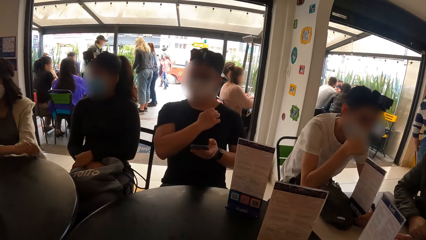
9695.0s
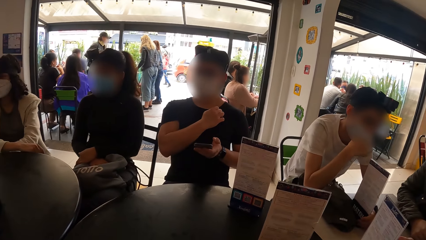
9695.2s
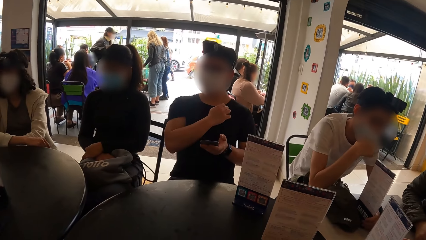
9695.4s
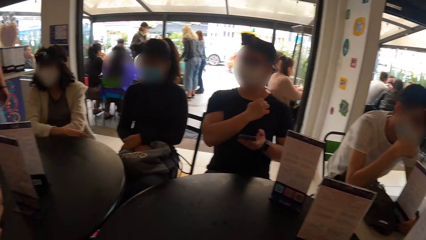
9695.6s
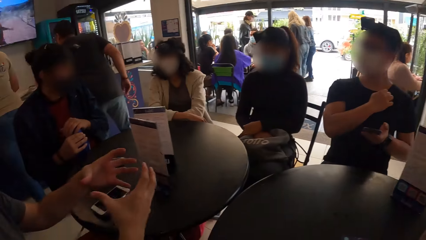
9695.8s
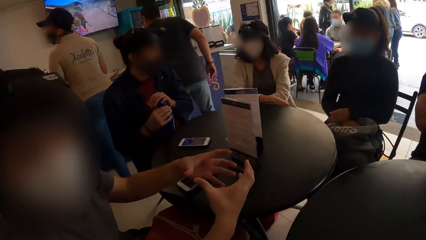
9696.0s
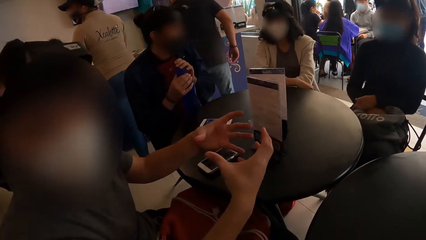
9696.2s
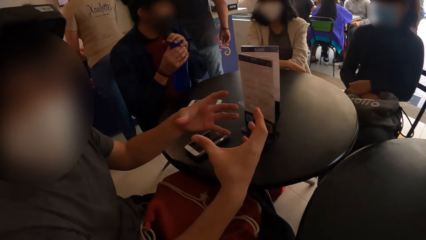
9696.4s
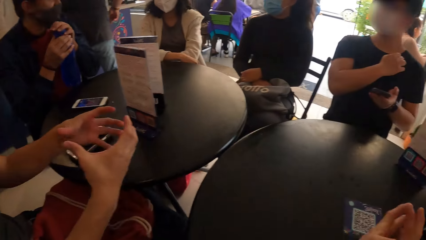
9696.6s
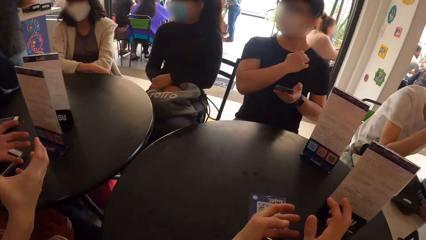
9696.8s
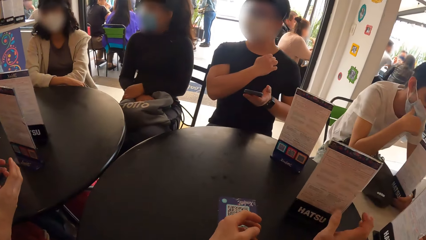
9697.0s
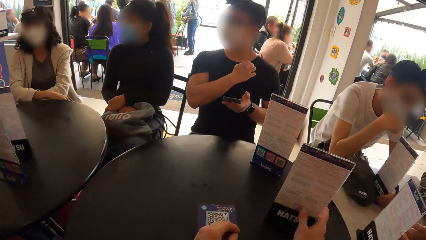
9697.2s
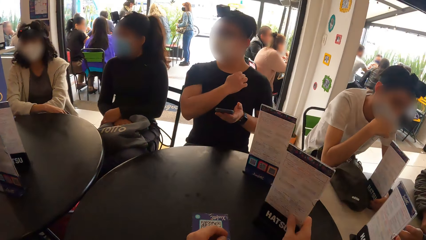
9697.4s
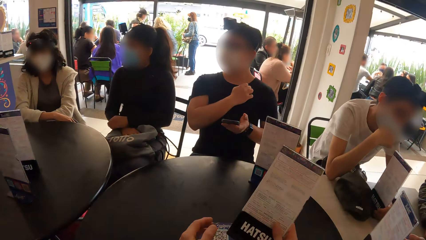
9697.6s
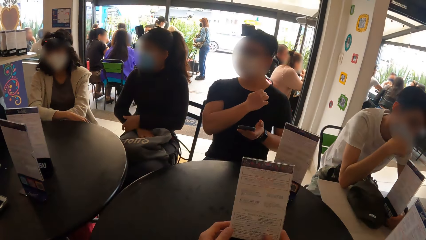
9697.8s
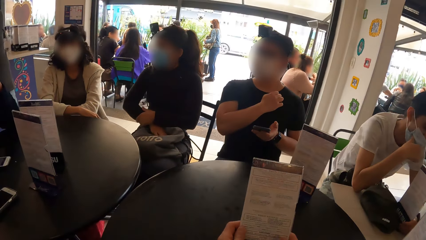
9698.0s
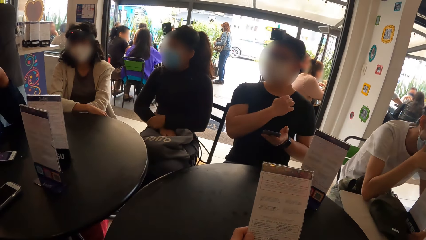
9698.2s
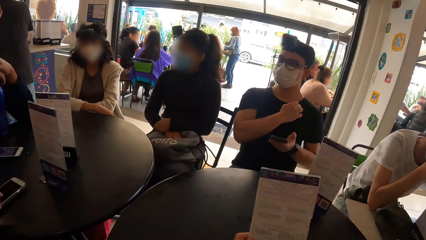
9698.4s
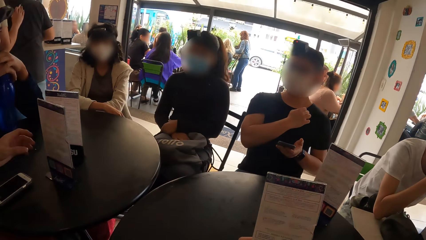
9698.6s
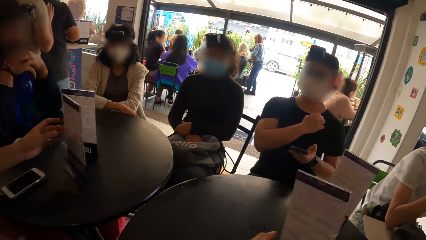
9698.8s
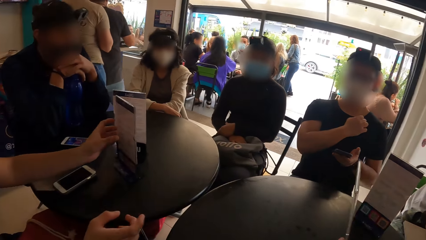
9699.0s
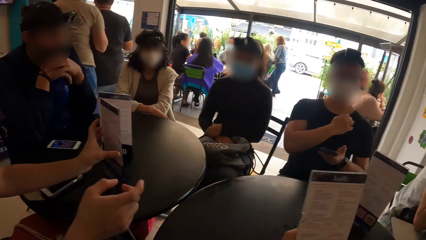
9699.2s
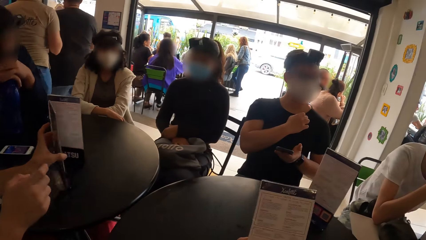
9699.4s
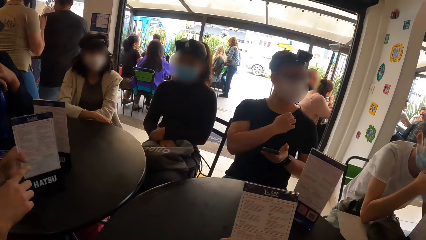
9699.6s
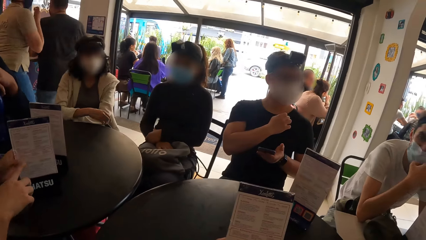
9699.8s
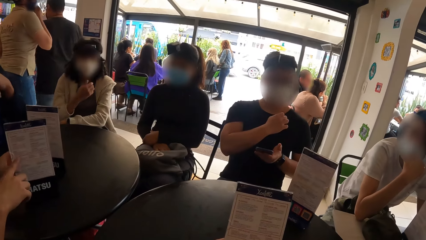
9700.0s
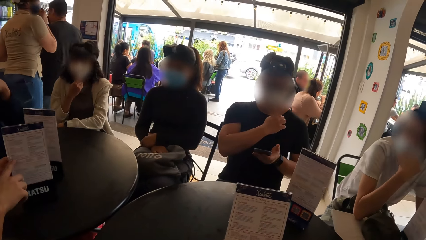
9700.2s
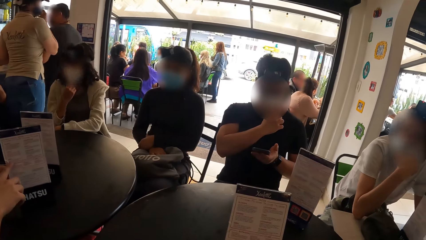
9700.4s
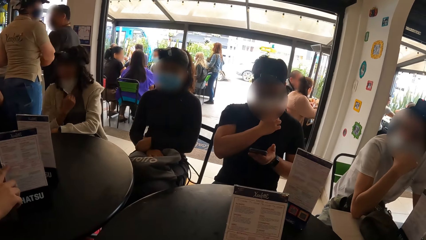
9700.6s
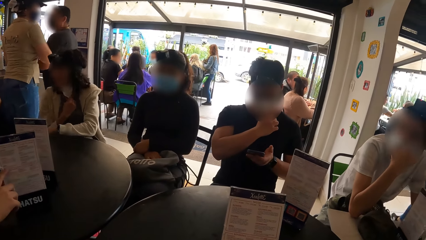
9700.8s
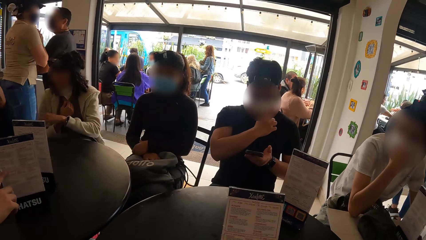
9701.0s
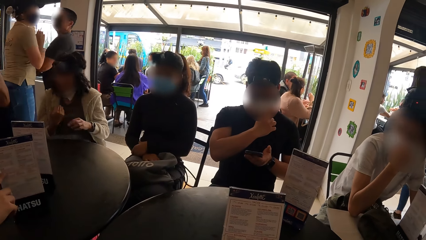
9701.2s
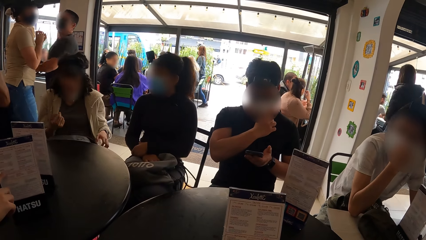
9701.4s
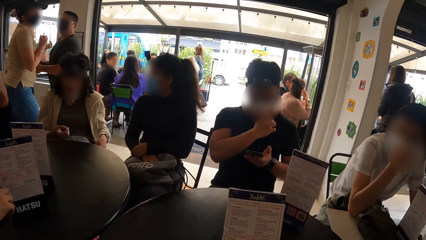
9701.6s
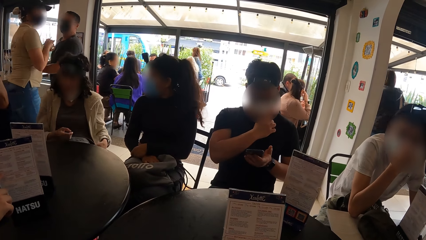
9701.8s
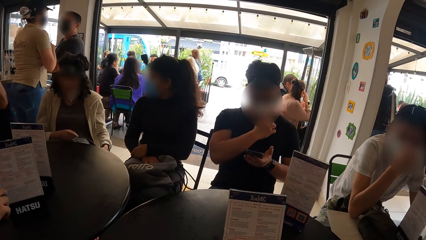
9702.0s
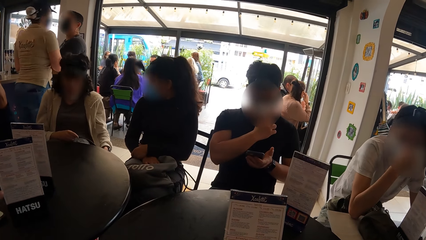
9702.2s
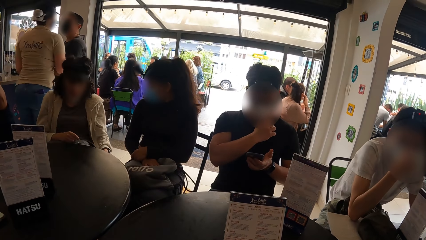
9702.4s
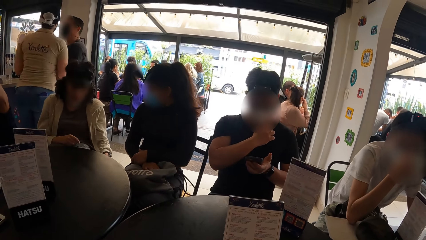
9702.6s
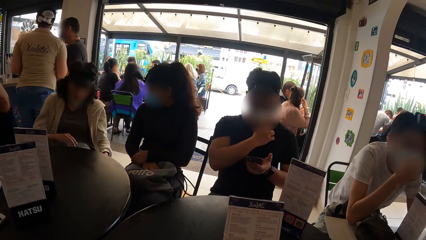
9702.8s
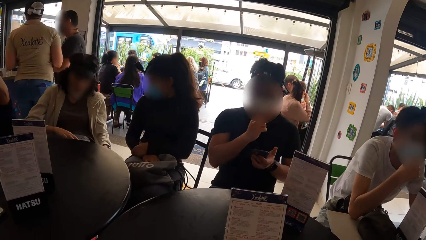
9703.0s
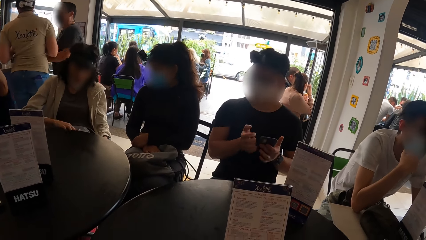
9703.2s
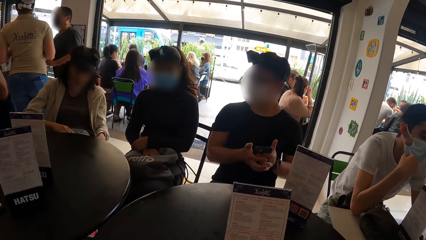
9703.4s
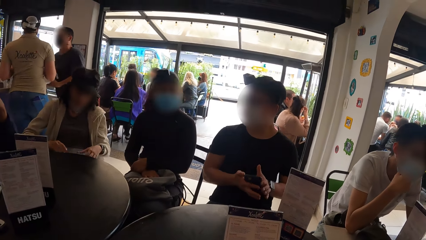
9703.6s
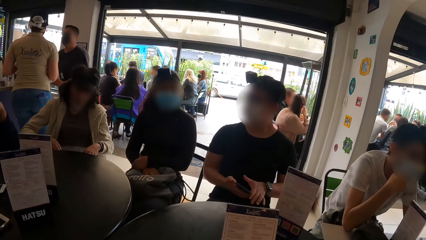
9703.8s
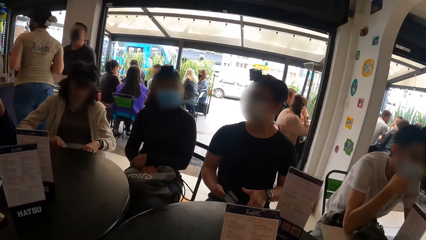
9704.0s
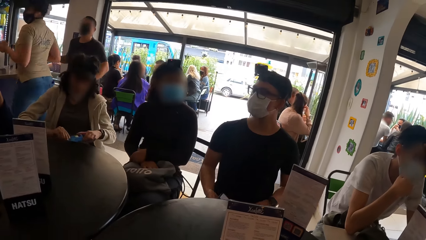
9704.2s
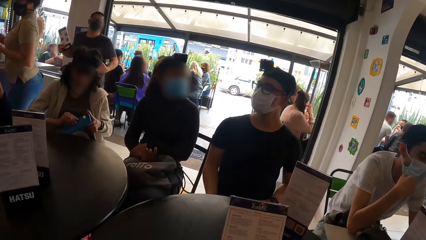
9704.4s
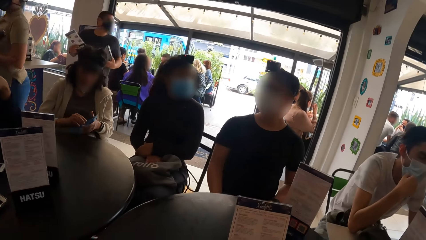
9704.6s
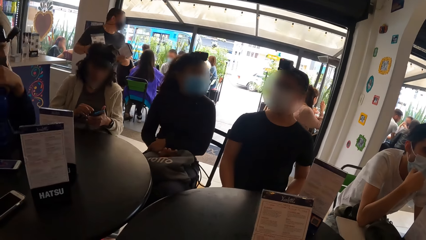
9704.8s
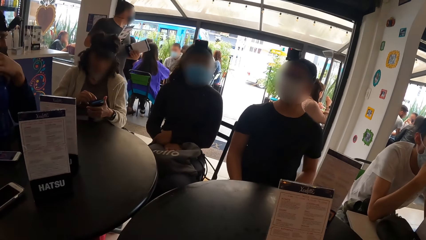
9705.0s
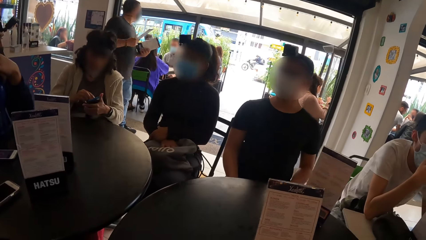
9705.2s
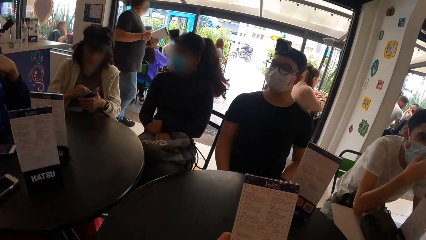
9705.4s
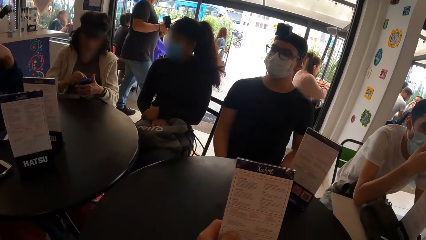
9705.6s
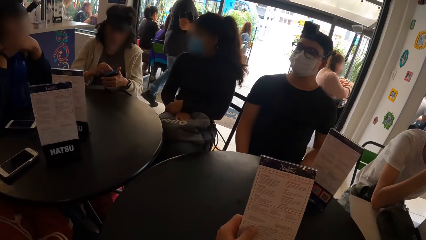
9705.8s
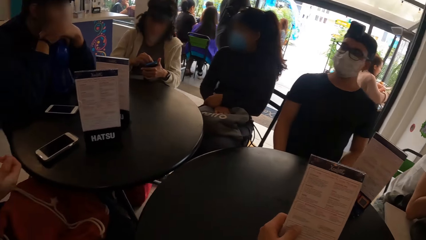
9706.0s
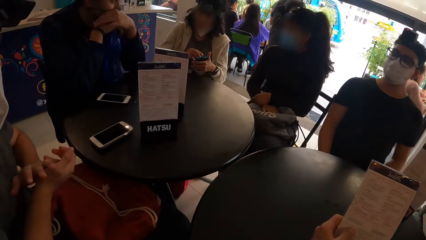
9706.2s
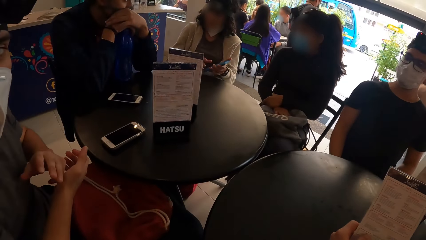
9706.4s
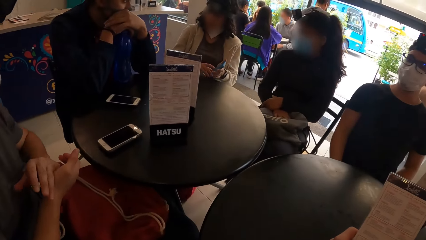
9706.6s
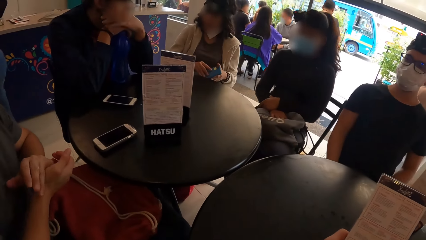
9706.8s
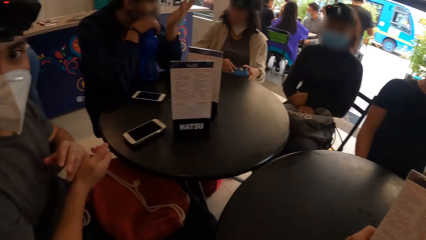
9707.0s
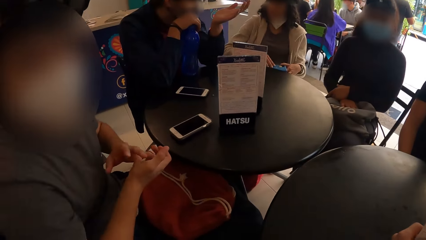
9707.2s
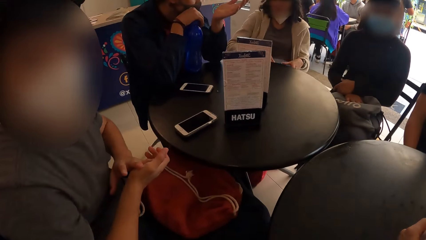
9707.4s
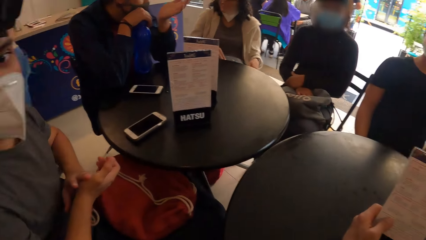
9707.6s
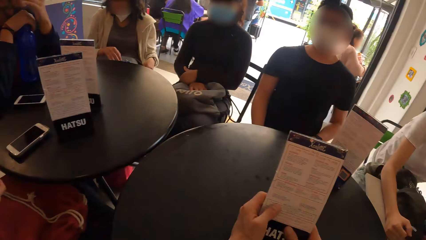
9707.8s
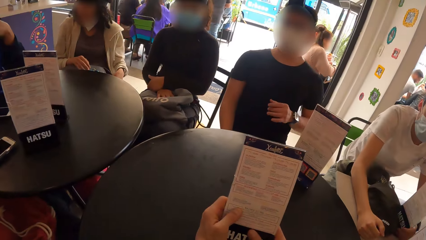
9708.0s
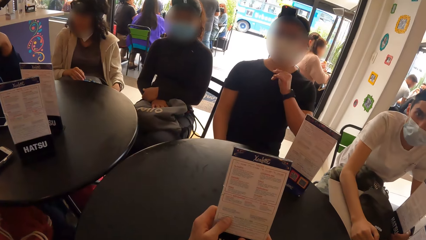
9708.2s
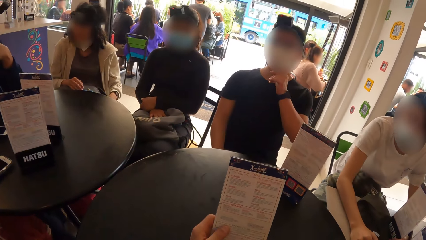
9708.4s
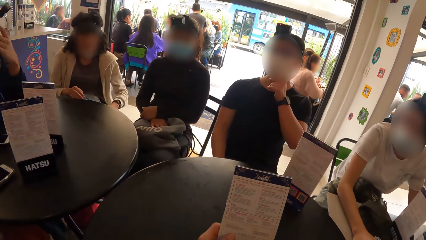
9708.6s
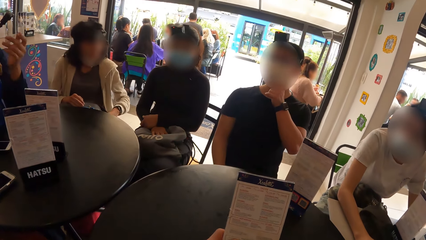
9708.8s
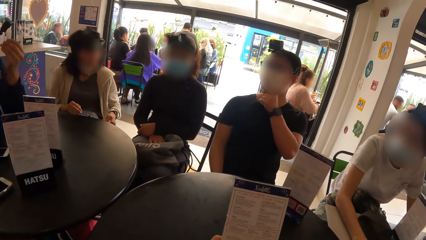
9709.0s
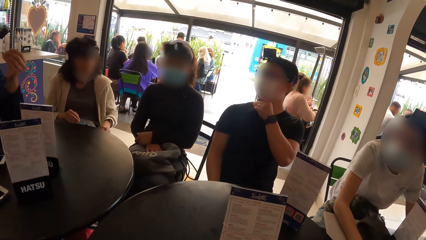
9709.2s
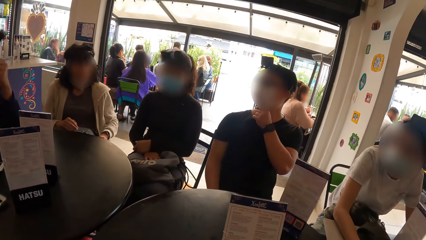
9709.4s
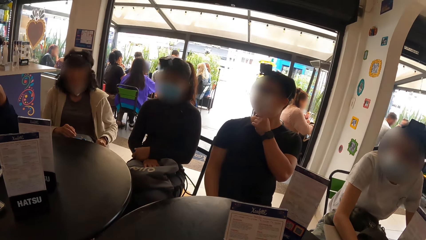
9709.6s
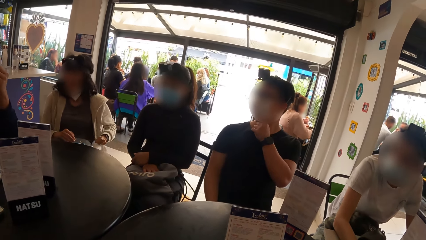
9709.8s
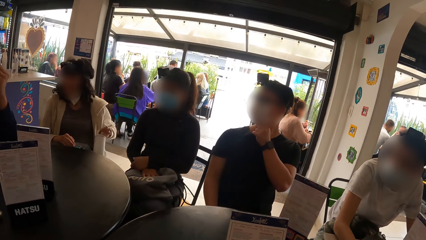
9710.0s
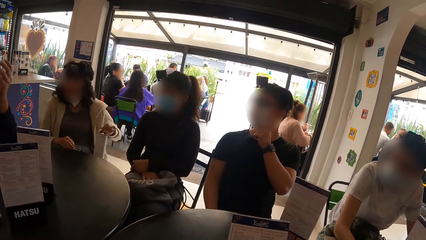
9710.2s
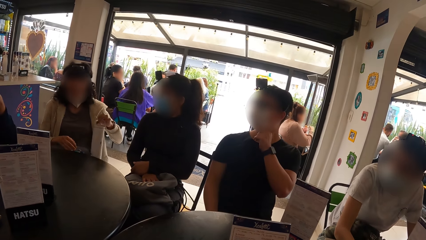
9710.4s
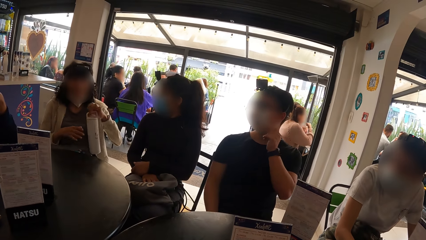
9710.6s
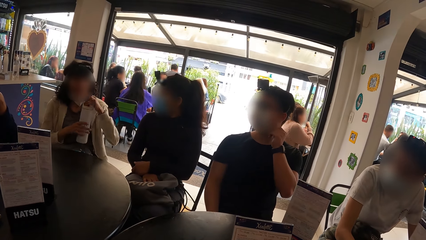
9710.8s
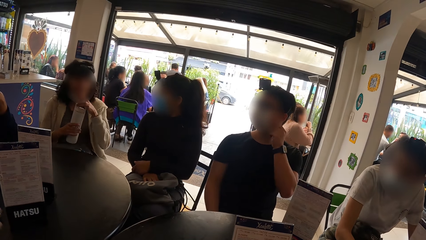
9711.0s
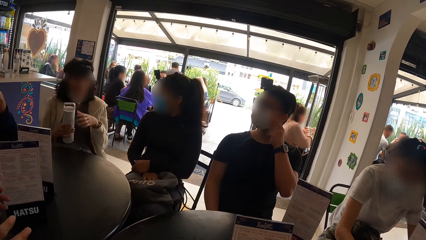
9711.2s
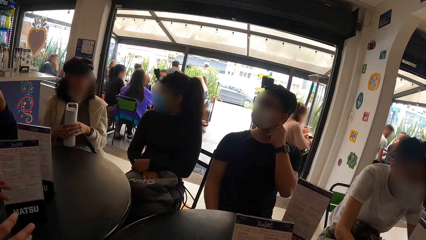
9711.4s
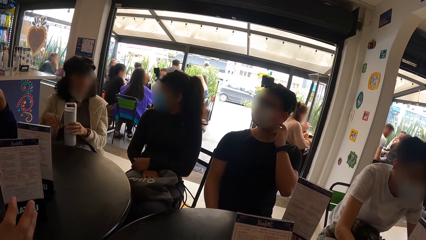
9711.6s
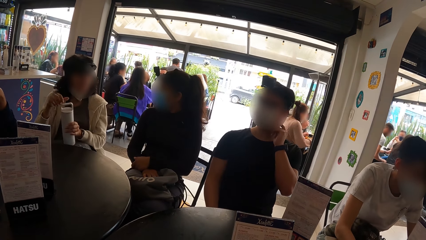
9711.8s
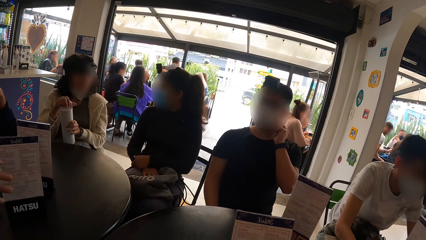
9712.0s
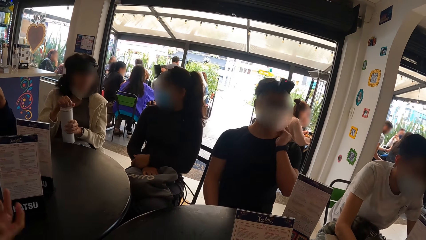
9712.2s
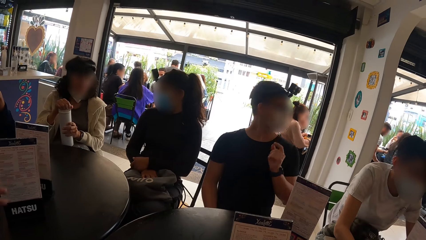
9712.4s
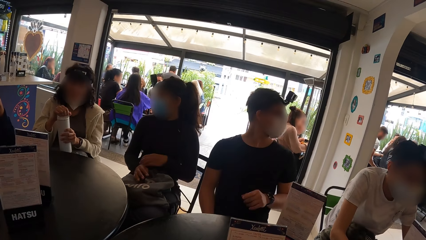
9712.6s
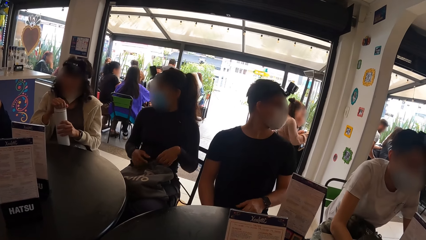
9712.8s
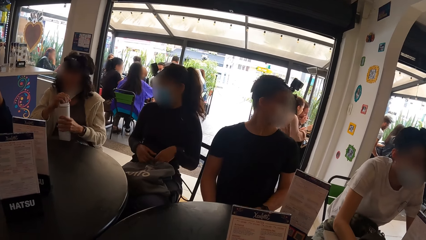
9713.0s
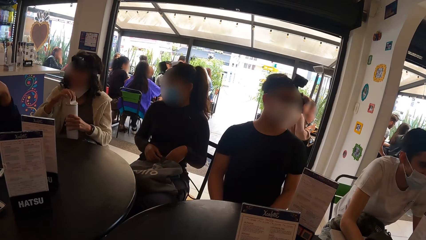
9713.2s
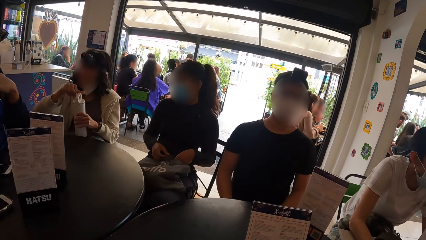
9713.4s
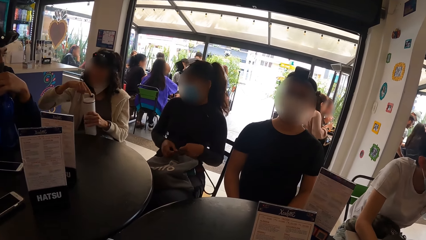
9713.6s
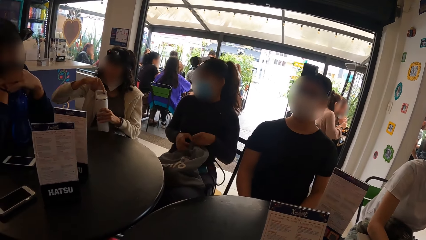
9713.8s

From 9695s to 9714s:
The camera wearer picks up a book or menu from the table. They hold the menu with both hands. They read the book. A man flips the menu with his left hand. A woman pulls down the nose mask with her left hand. She holds the mobile phone with both hands. Another man touches the nose mask with his left hand. The woman lifts a bottle with her left hand and holds the bottle with both hands. A man makes gestures. The woman opens the bottle. Another woman opens the bag on her lap with both hands.
